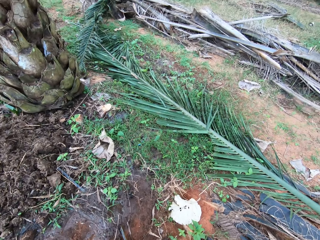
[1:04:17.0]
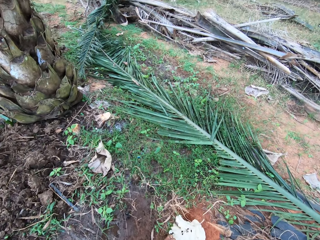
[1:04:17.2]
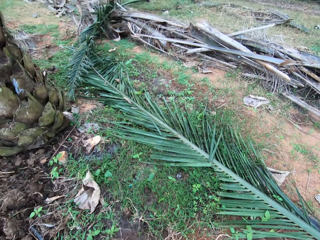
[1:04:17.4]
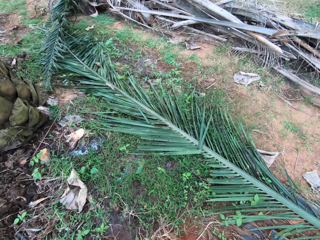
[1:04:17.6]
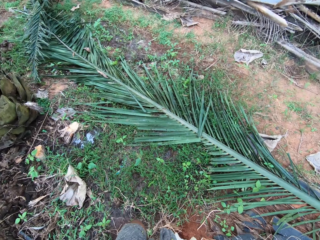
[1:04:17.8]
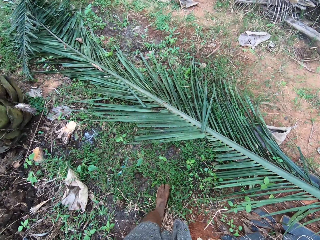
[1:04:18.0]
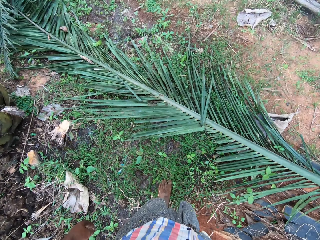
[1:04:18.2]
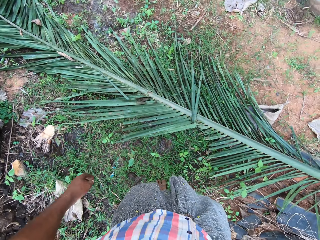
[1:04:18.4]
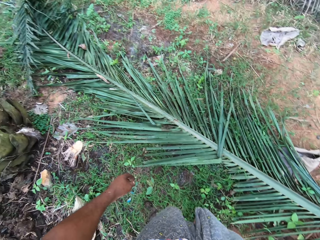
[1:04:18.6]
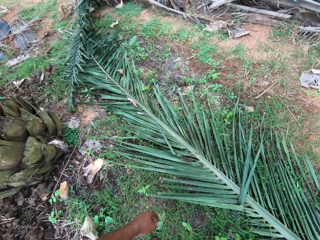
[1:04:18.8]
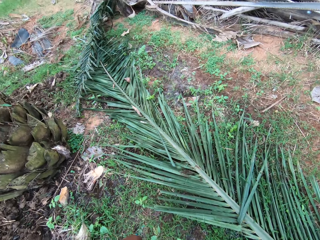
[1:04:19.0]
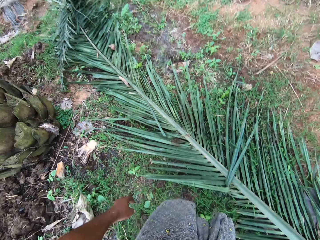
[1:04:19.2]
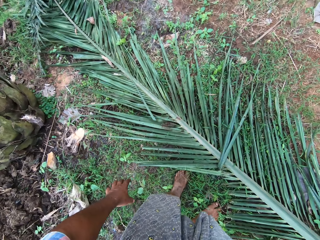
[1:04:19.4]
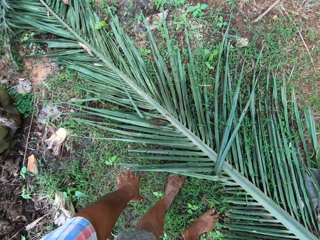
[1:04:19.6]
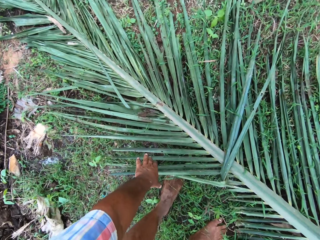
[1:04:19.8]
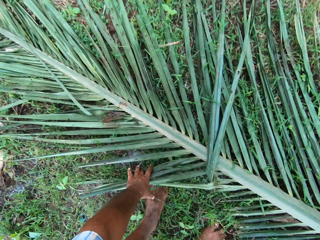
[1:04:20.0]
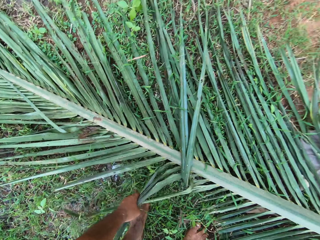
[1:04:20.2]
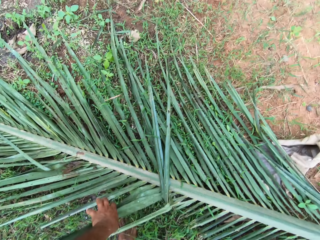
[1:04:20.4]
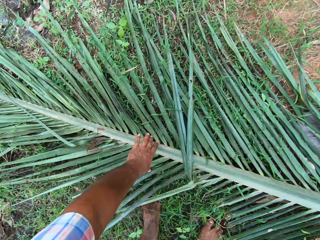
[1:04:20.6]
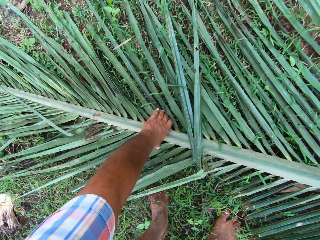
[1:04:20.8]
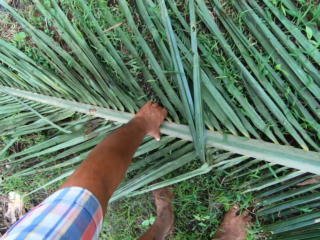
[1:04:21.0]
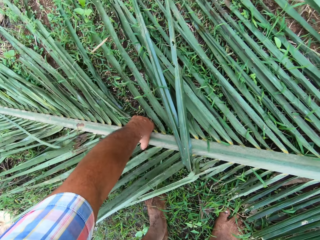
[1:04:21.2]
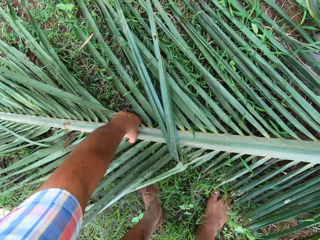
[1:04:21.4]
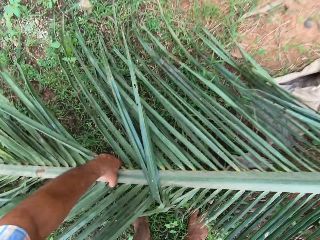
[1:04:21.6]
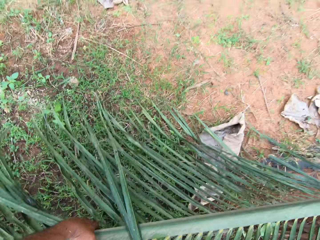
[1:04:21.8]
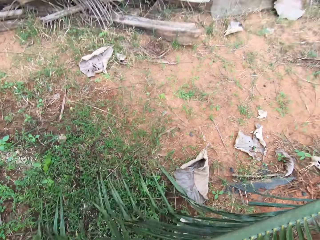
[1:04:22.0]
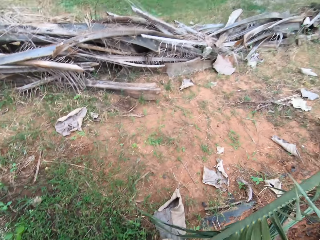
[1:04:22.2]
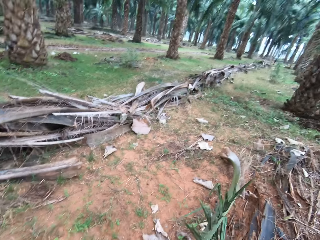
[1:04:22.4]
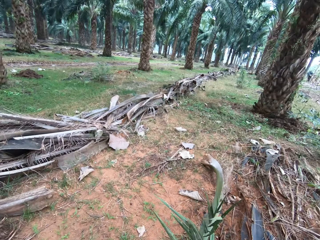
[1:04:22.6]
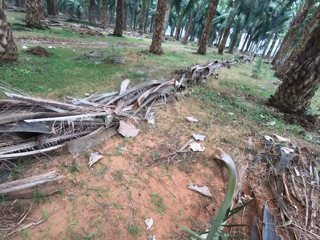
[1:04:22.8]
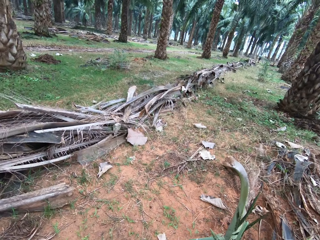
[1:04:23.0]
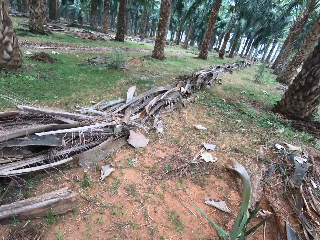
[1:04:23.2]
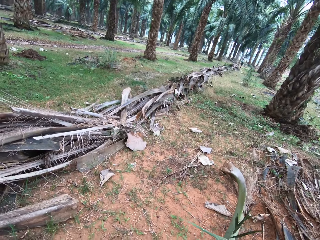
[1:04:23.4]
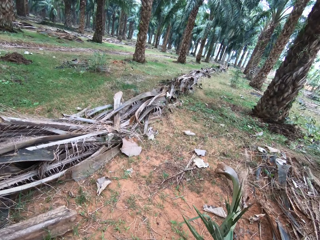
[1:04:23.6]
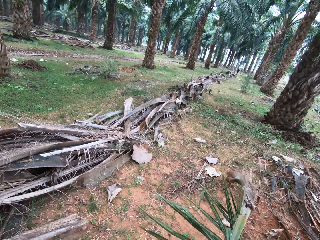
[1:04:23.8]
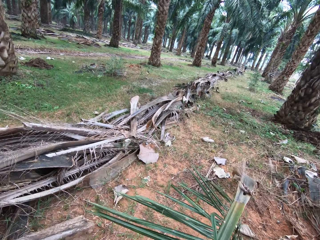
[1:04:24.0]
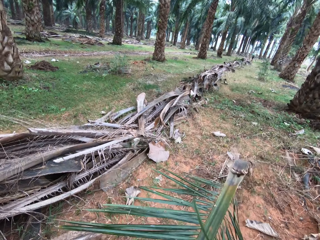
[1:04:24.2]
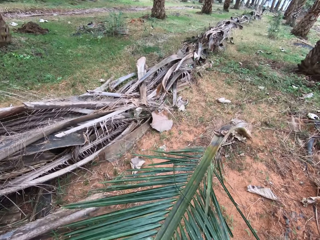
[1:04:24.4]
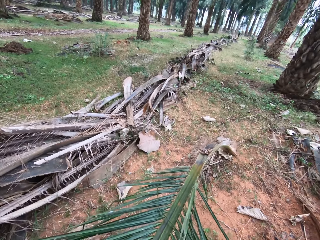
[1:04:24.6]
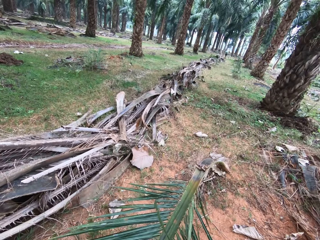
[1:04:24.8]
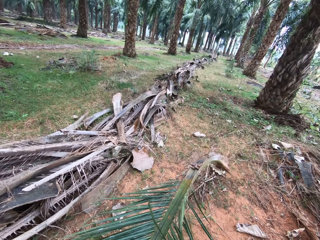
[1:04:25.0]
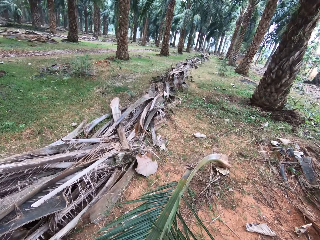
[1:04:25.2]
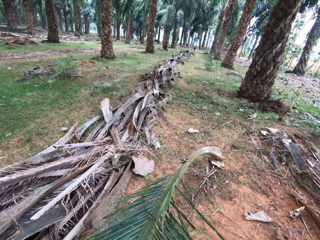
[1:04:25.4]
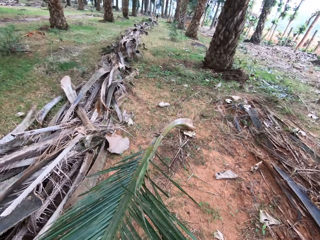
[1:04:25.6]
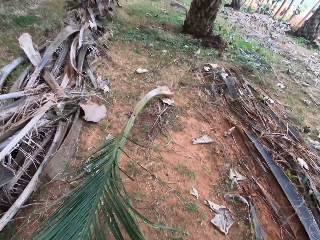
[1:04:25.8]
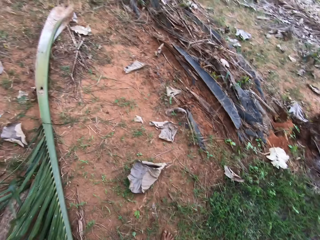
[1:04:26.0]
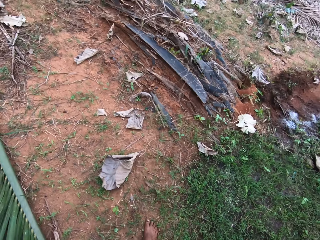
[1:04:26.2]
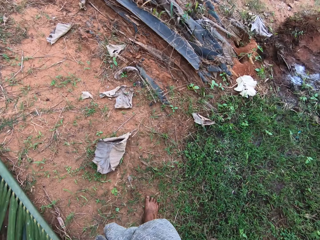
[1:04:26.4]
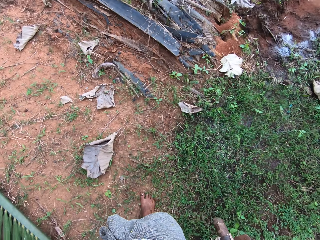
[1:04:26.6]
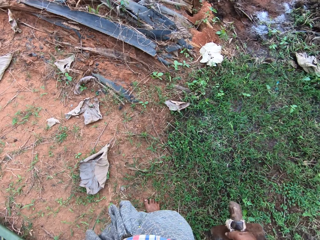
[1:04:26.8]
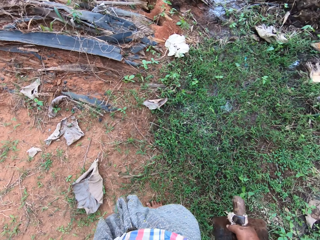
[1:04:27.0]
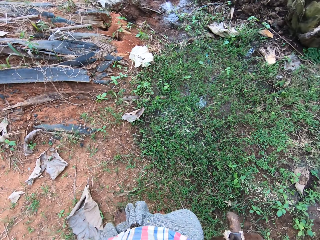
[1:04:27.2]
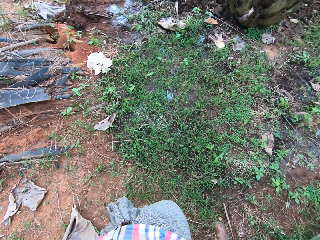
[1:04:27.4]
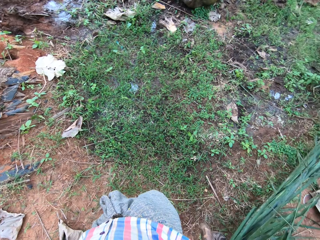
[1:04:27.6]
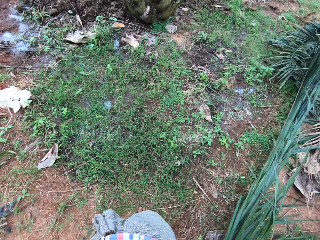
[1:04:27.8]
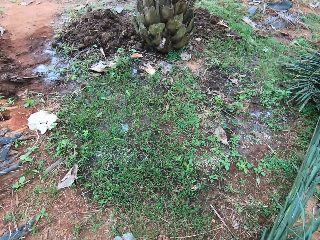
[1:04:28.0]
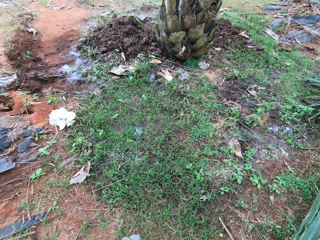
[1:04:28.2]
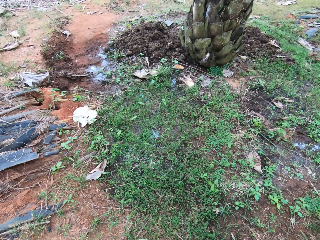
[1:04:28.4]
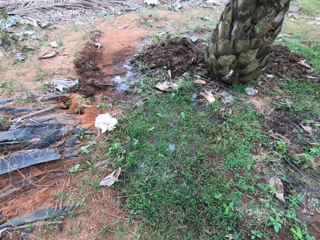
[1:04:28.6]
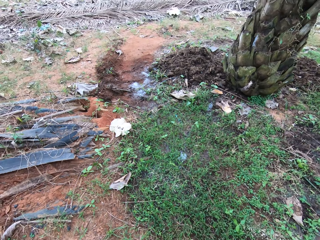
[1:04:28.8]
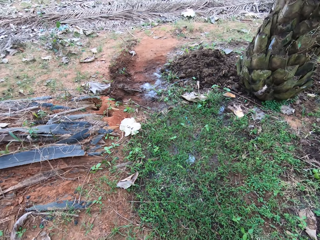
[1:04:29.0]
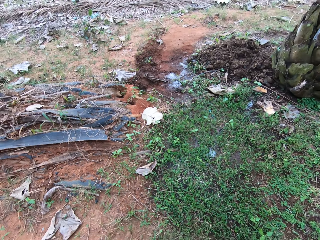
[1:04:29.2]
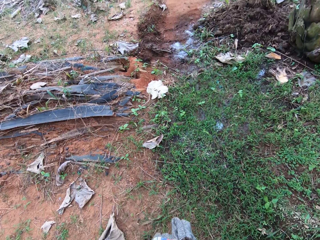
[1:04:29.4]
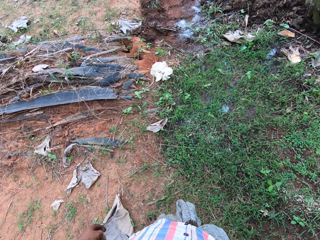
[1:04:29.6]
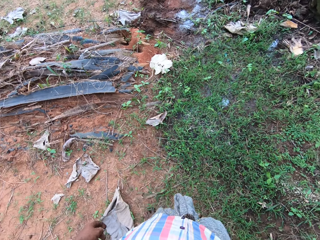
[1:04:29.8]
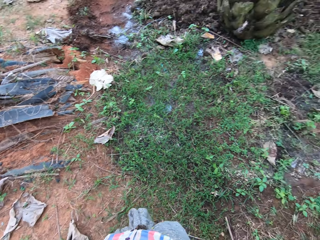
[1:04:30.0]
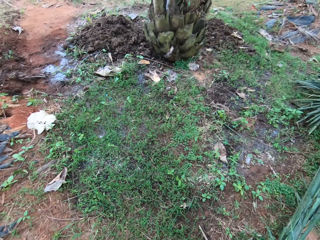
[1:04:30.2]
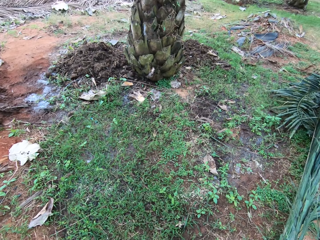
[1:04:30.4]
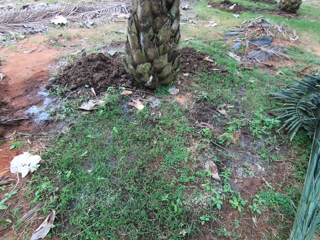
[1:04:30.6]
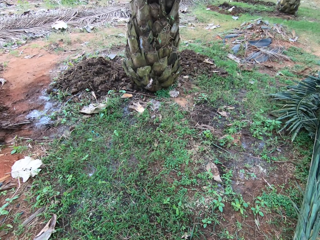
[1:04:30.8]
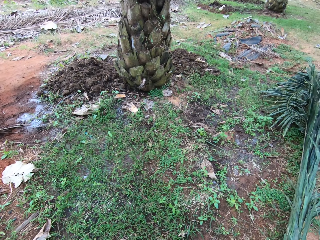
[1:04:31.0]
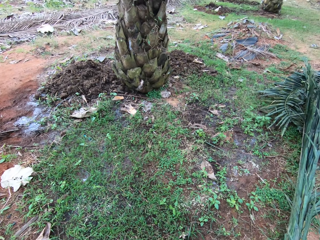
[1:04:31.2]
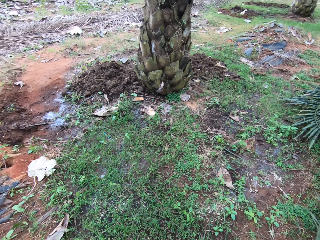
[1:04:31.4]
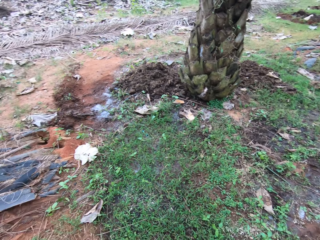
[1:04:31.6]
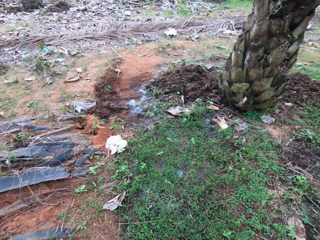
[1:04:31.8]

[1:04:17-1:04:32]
The camera wearer picks up a tree branch on the ground. They drop the tree branch on the ground. They walk around the compound.

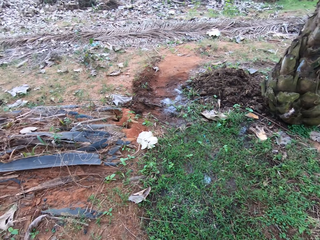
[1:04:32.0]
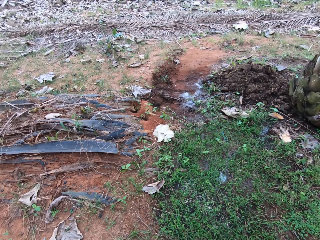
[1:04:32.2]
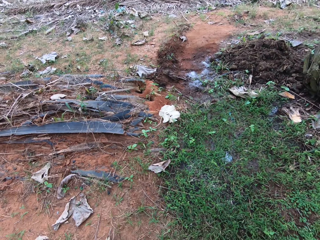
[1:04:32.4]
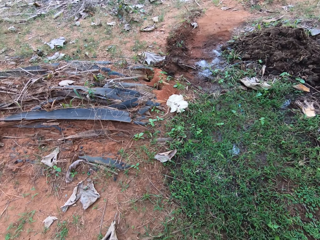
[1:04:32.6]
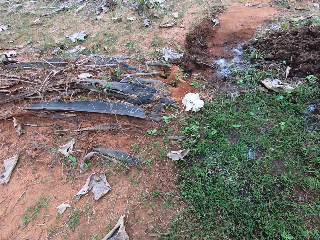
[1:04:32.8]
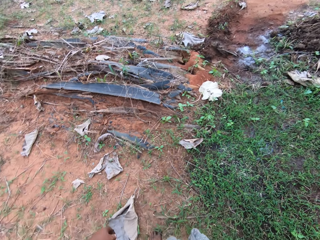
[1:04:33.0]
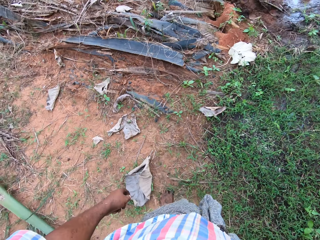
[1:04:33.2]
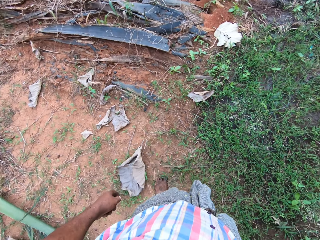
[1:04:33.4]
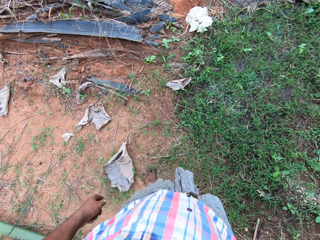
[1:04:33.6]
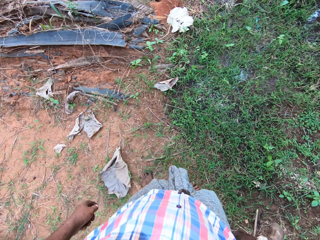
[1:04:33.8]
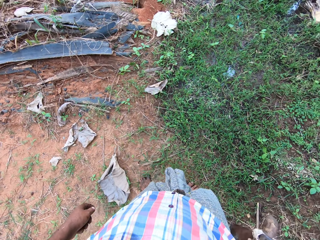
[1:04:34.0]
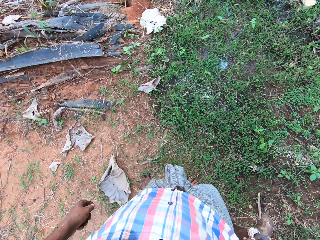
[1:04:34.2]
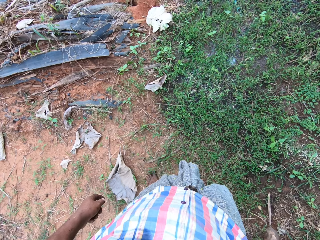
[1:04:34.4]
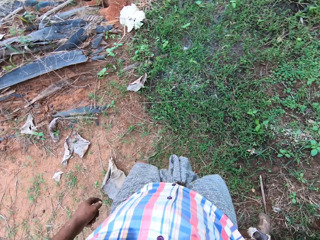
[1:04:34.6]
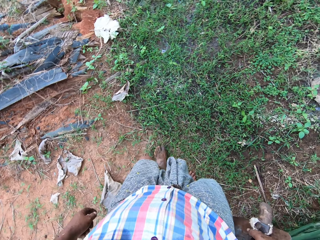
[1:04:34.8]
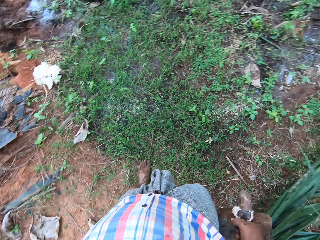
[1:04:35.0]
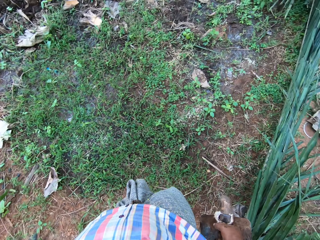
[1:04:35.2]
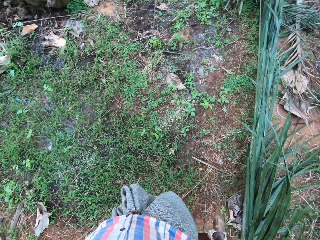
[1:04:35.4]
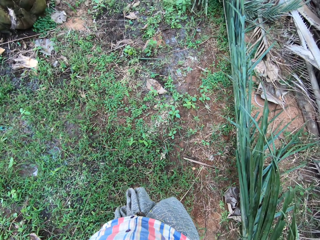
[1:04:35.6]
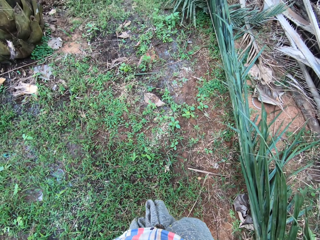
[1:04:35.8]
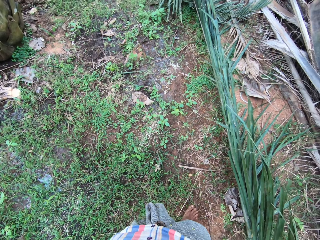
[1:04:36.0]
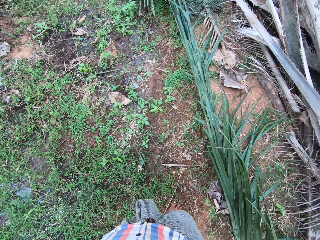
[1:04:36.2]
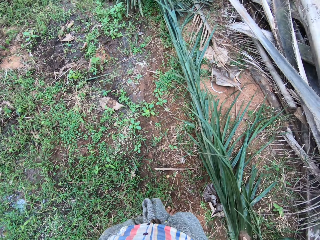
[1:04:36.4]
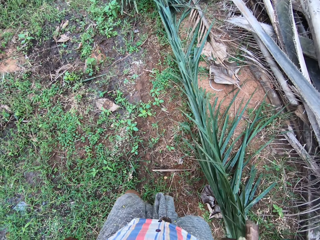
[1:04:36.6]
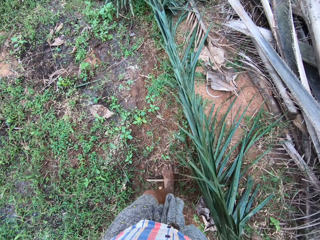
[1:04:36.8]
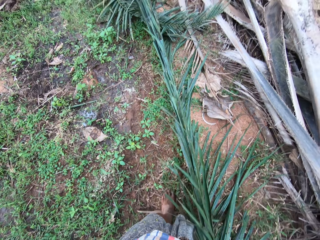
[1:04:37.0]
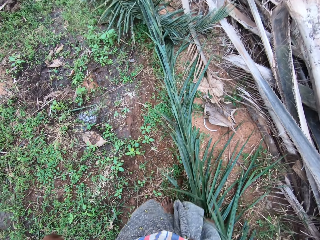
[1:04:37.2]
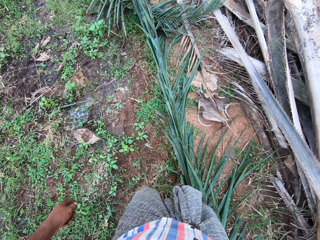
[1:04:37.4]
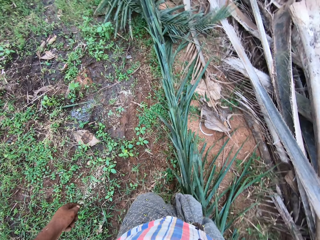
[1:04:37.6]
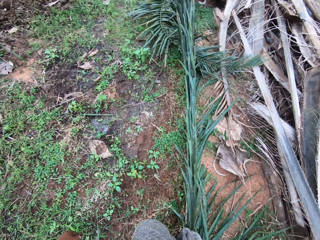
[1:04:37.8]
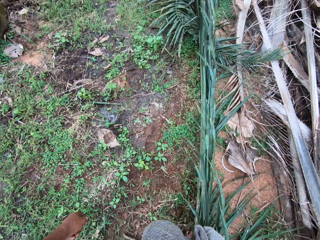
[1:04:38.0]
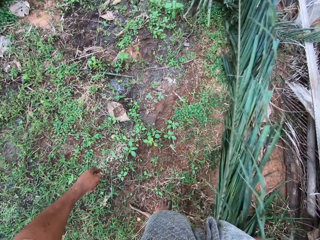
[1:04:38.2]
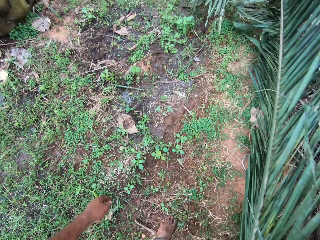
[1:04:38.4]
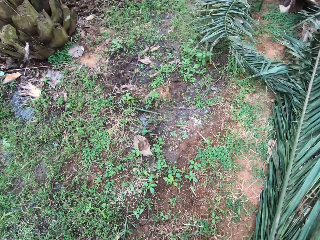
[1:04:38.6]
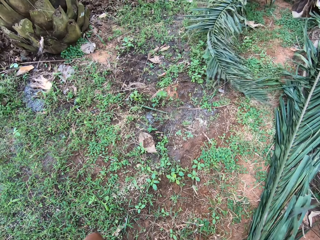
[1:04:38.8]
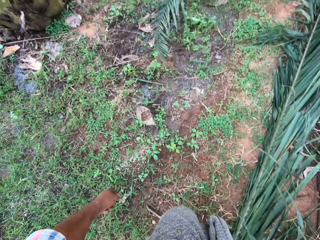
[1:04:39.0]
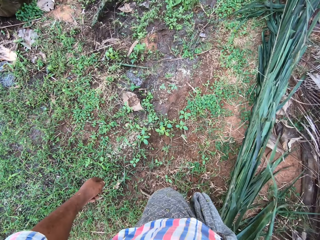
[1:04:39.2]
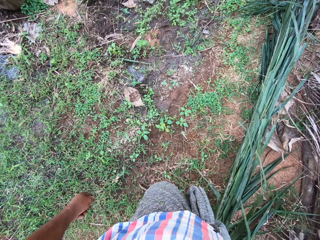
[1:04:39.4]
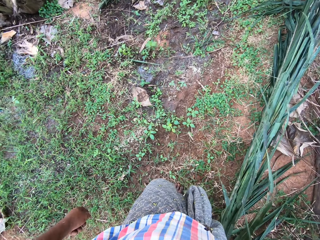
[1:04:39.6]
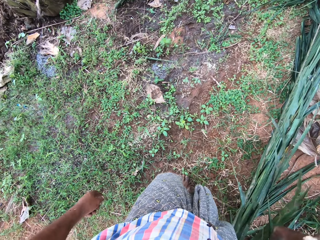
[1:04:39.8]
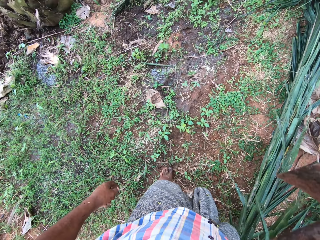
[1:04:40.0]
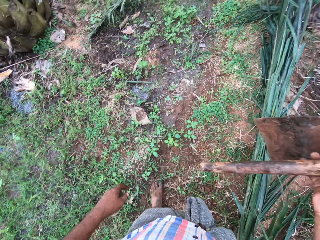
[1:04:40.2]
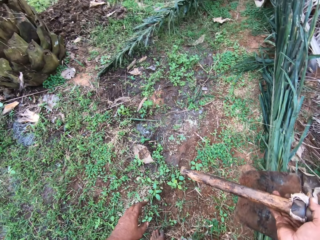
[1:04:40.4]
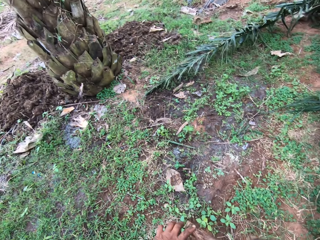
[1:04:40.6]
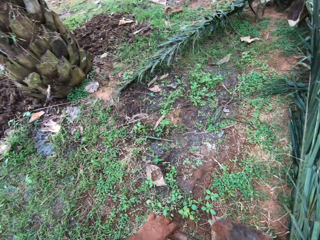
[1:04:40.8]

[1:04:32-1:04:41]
The camera wearer kicks the tree branch on the ground with his leg.
